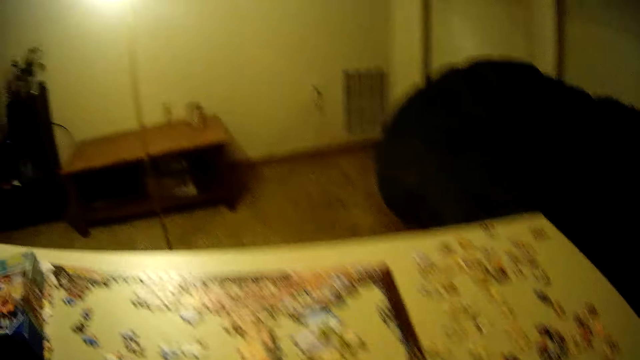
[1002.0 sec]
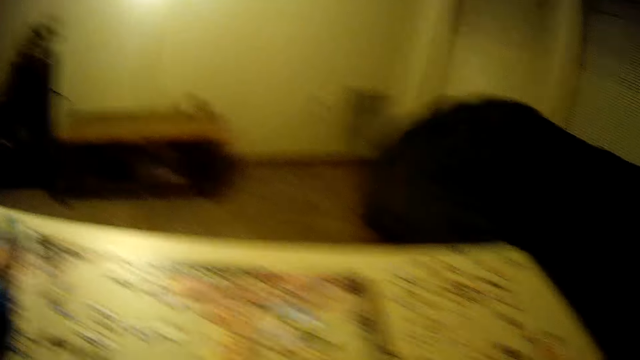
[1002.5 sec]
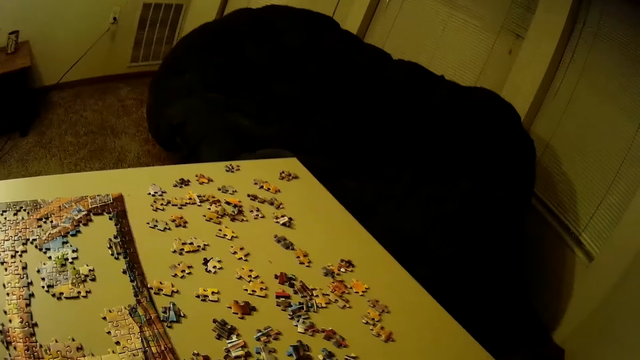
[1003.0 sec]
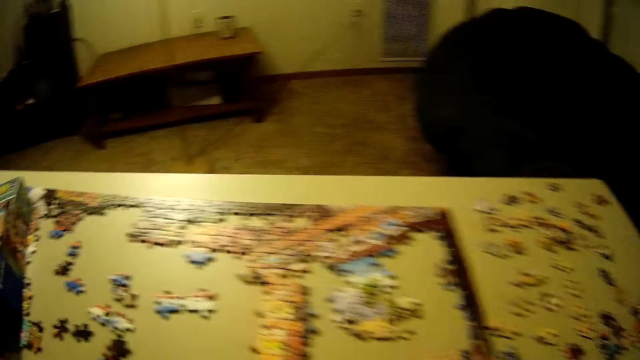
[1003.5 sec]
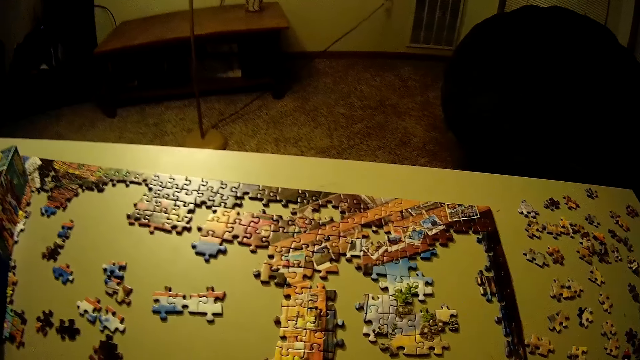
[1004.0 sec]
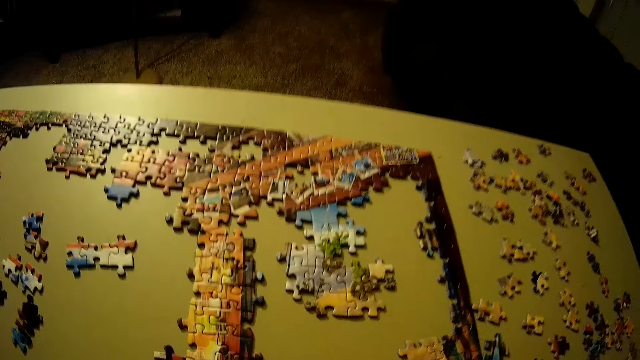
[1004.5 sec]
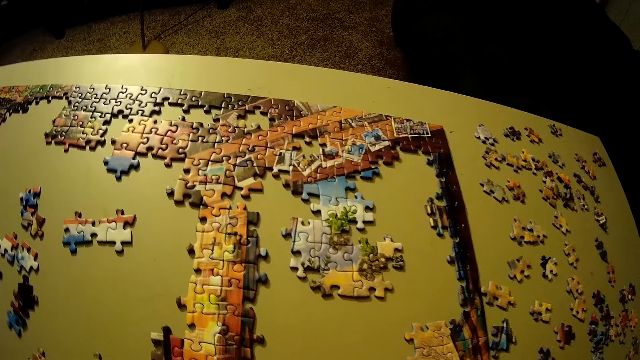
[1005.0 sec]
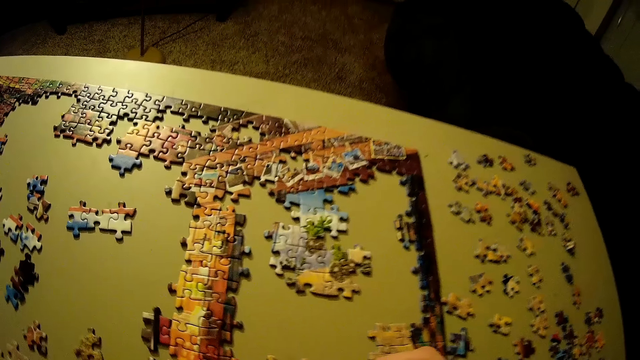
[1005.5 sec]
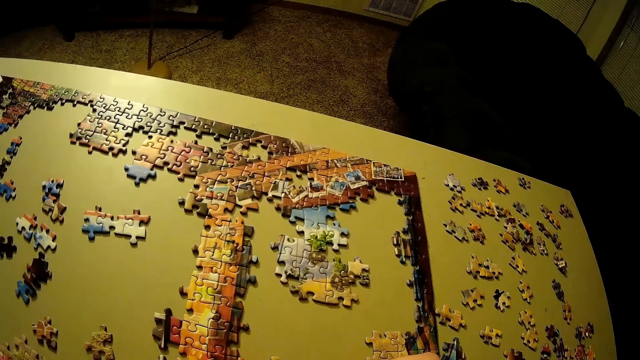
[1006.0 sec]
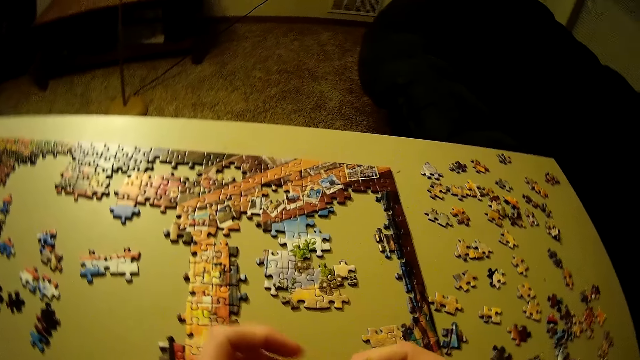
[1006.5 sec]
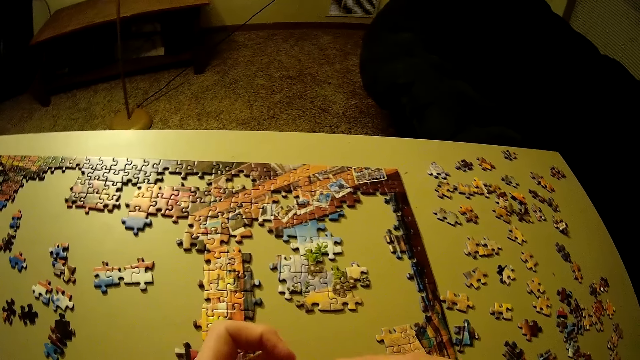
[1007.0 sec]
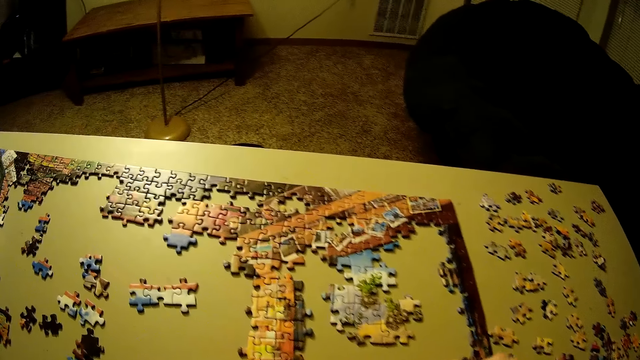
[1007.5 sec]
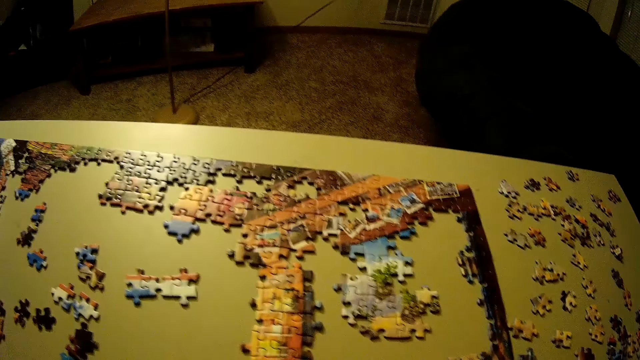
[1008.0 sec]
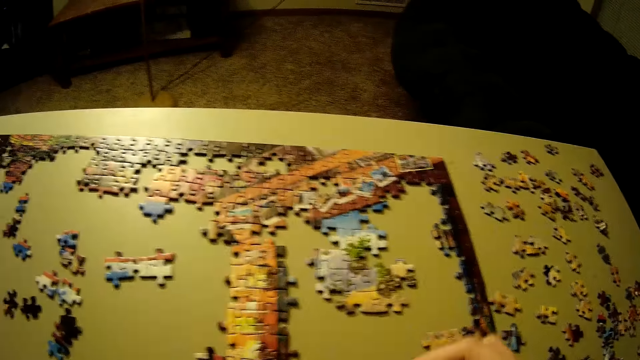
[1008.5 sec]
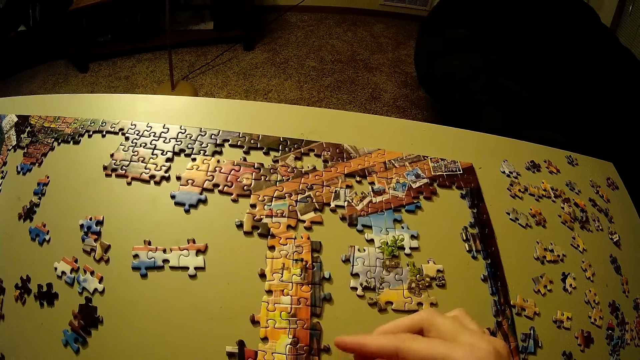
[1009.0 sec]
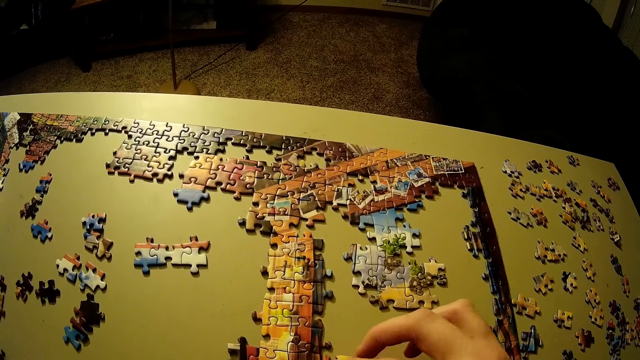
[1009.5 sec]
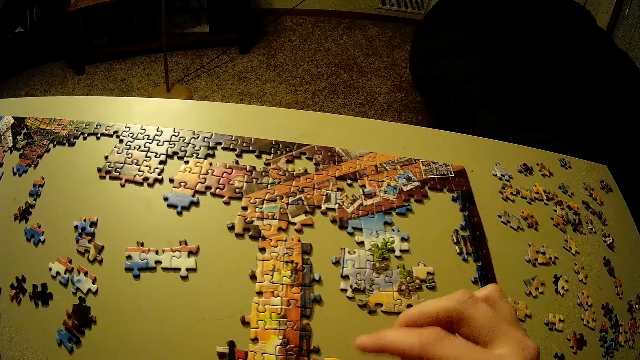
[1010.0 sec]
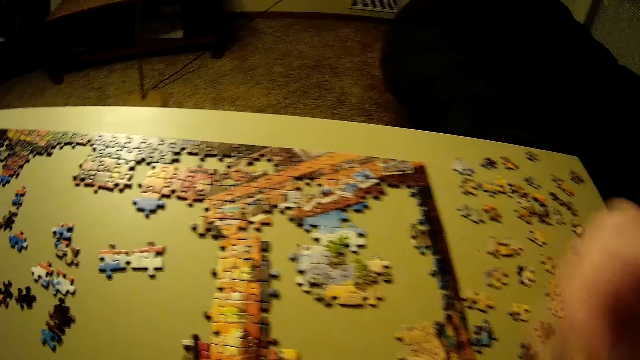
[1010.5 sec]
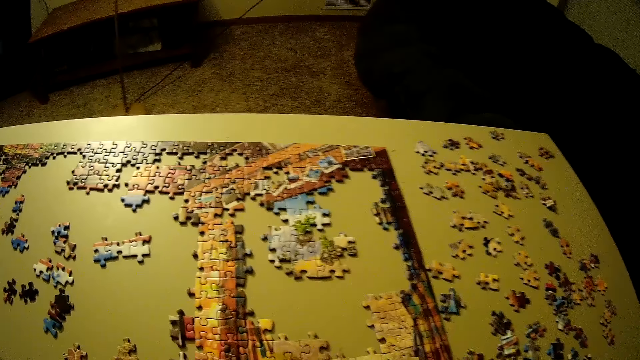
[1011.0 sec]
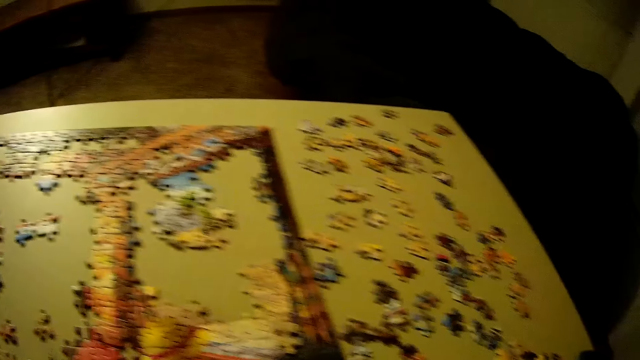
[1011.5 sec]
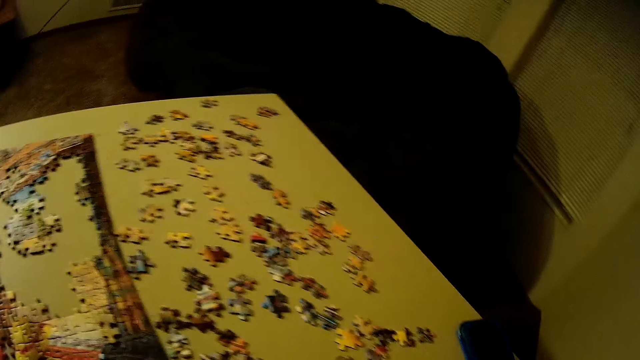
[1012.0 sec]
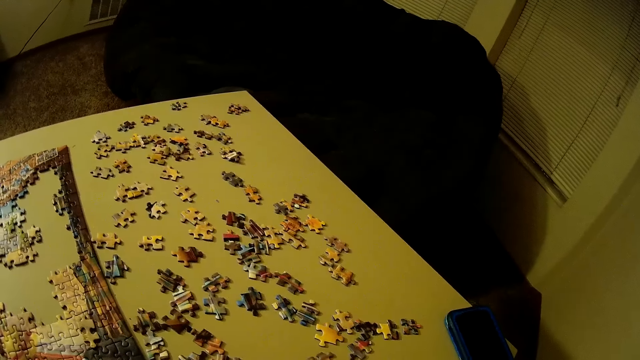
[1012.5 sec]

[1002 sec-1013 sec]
The camera wearer joins the piece of the puzzle together with the other pieces on the table. They pick up a jigsaw puzzle piece.

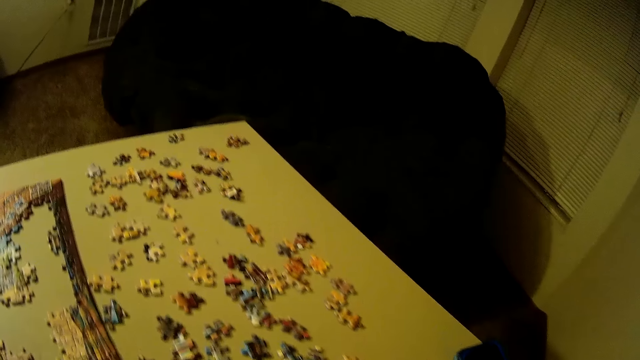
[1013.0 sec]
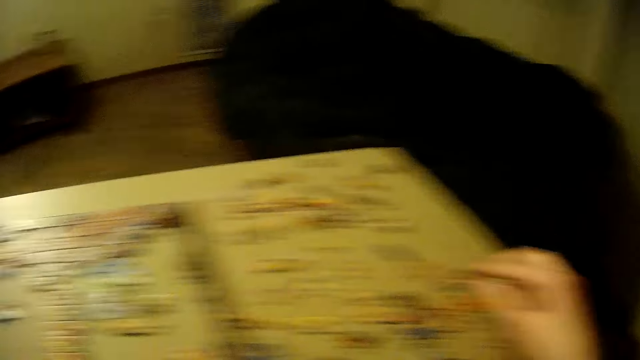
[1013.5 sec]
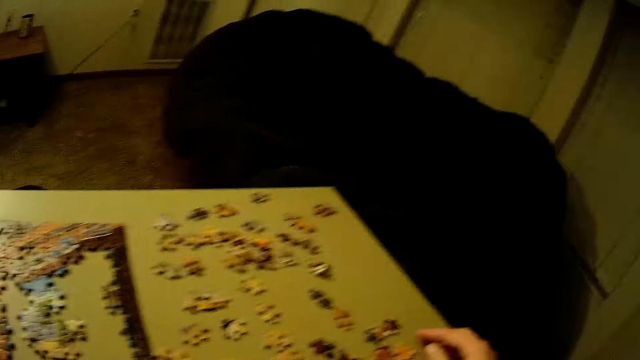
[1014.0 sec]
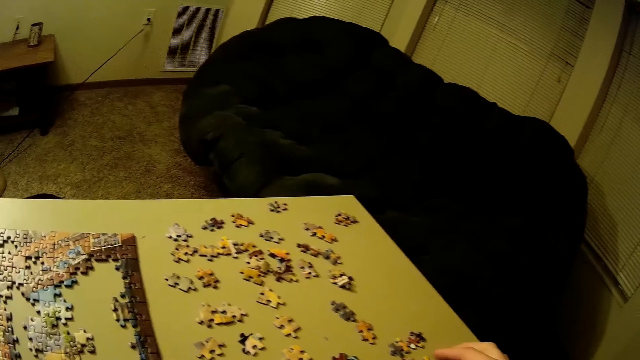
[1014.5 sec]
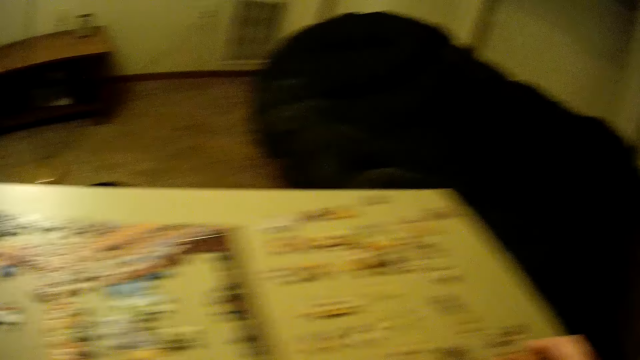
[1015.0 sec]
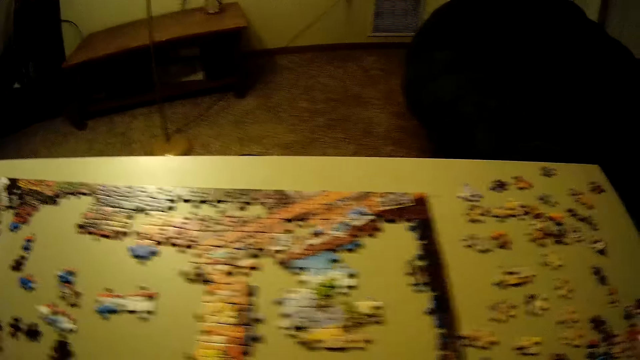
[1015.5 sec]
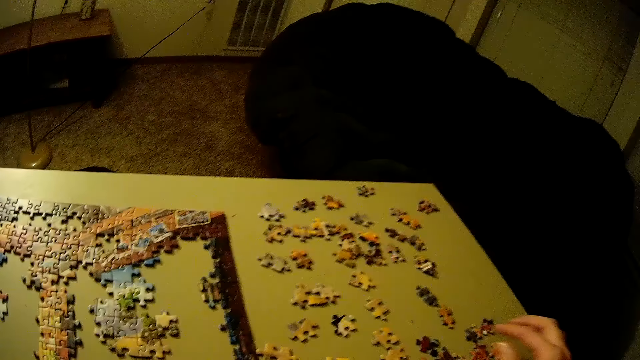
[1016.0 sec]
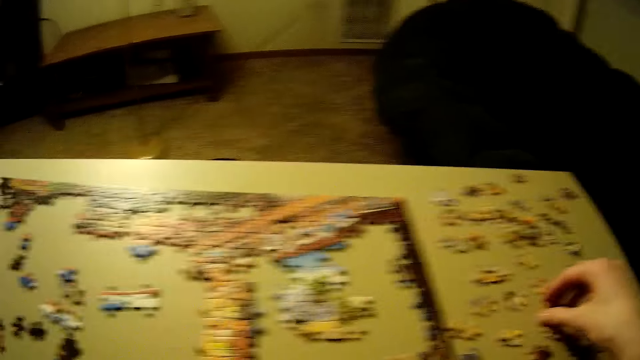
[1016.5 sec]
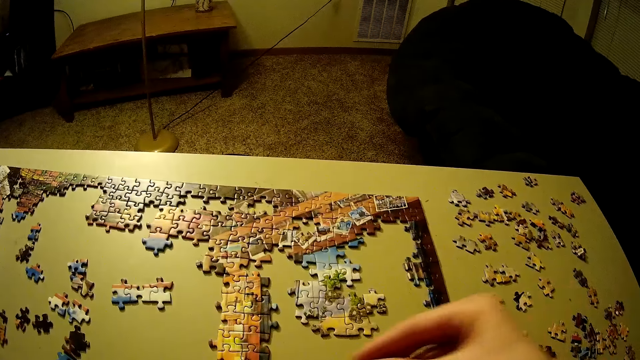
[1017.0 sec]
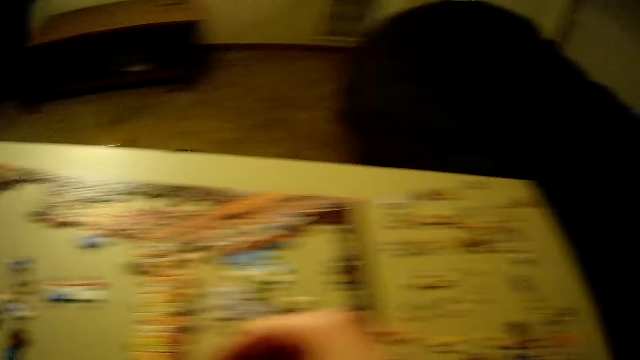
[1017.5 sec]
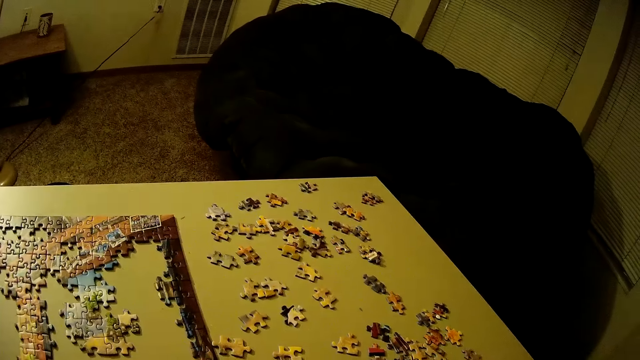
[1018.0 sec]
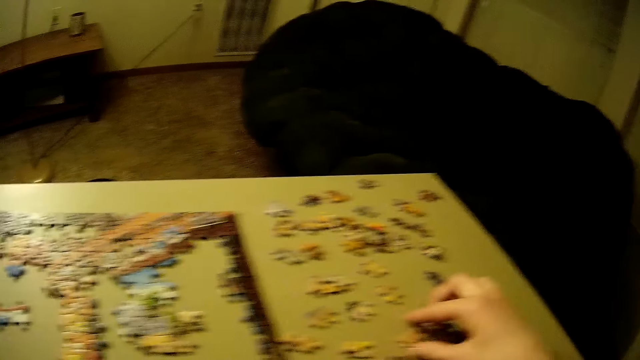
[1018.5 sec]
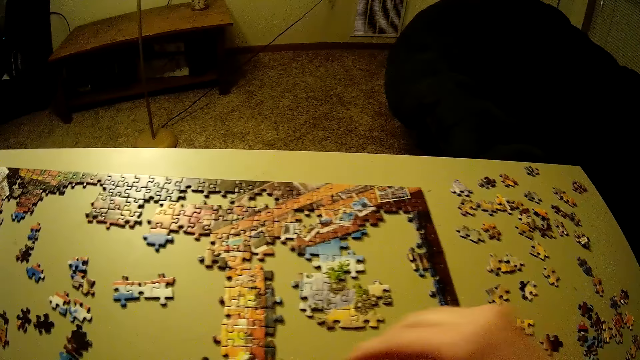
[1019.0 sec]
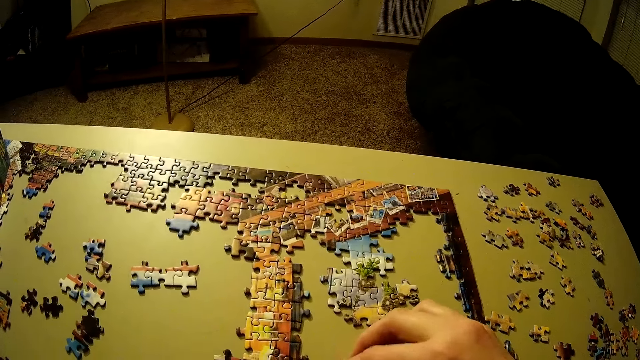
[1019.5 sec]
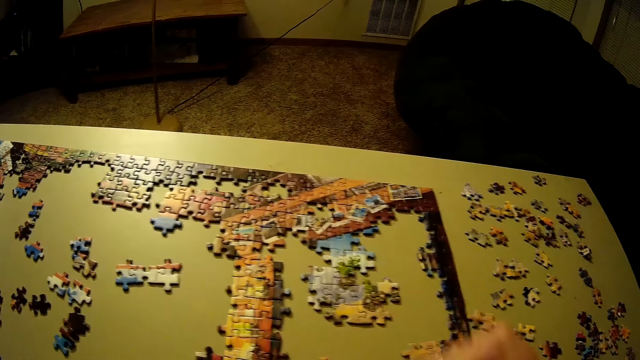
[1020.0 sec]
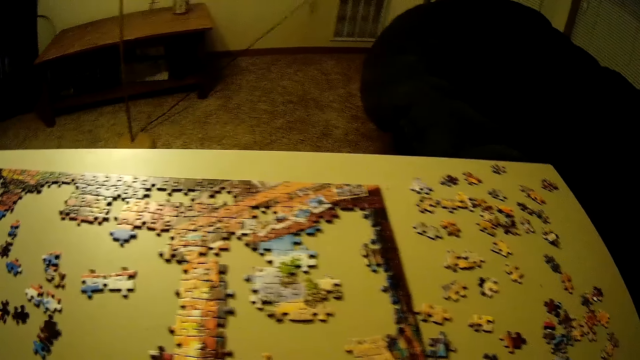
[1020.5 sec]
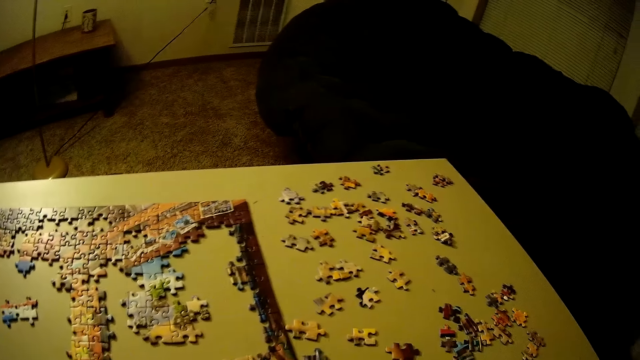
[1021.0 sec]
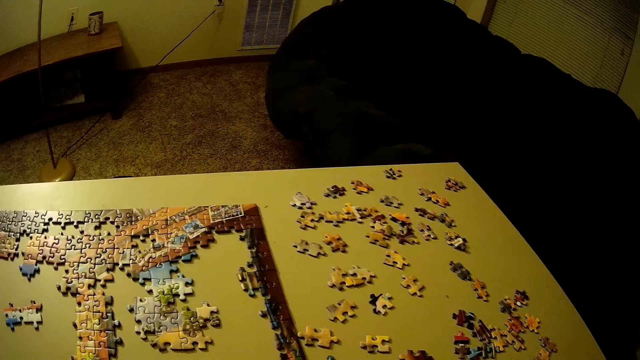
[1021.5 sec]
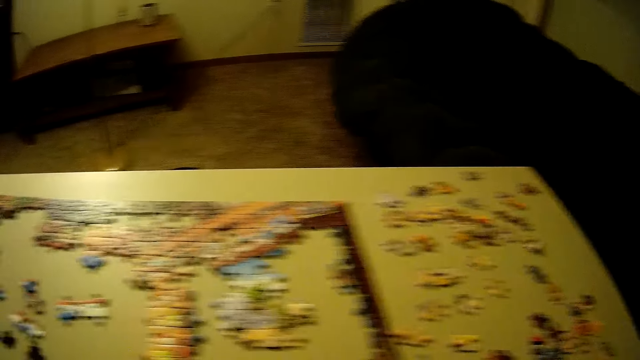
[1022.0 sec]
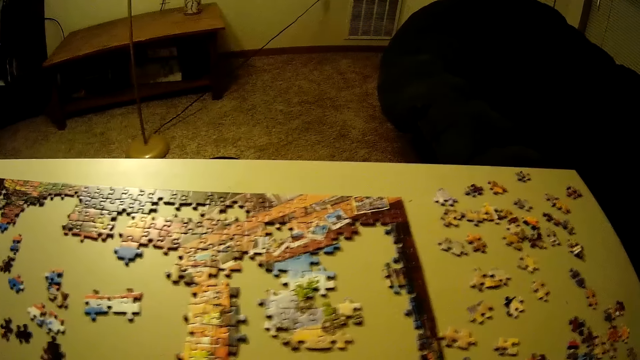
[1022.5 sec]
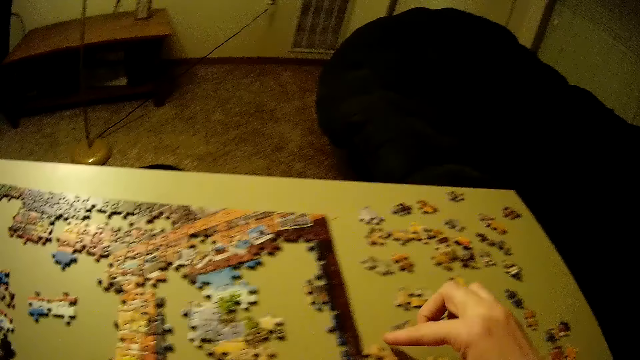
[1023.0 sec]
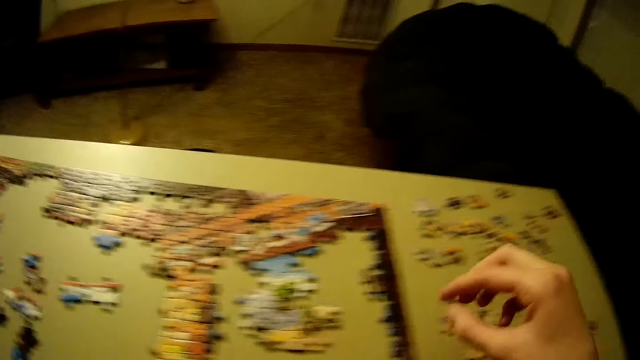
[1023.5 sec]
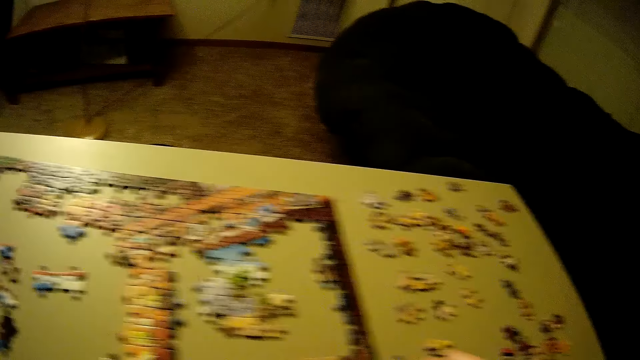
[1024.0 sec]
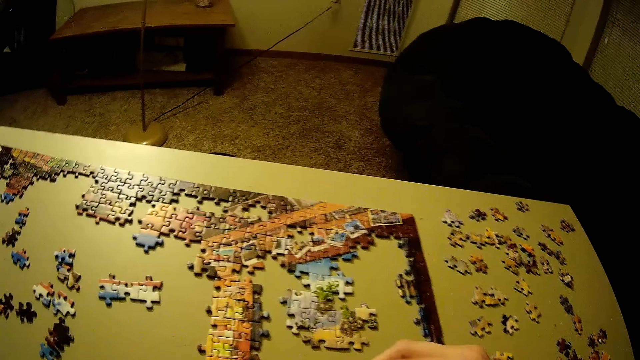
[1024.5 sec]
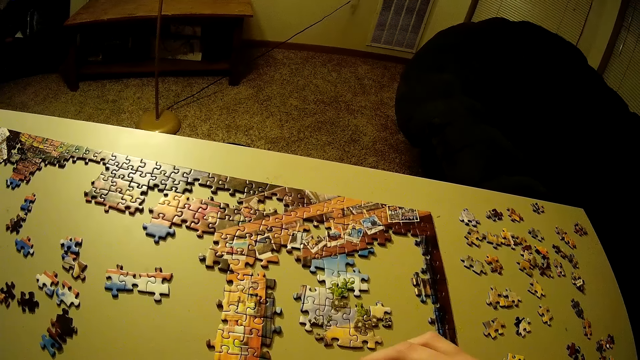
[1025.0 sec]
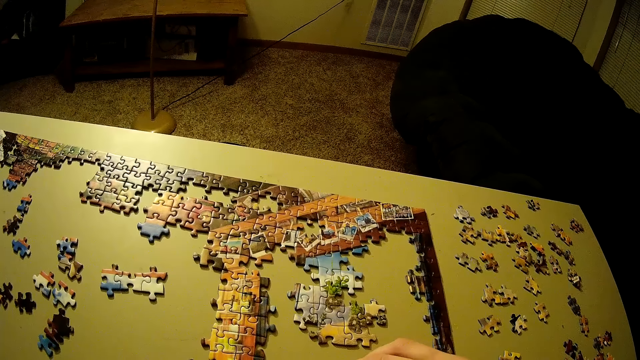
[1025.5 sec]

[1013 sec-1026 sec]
The camera wearer picks up another piece of the puzzle on the right side of the table. They join the piece of the puzzle together with the other pieces on the table. They pick up another piece of the puzzle on the right side of the table. They join the piece of the puzzle together with the other pieces on the table. They pick up another piece of the puzzle on the right side of the table.
